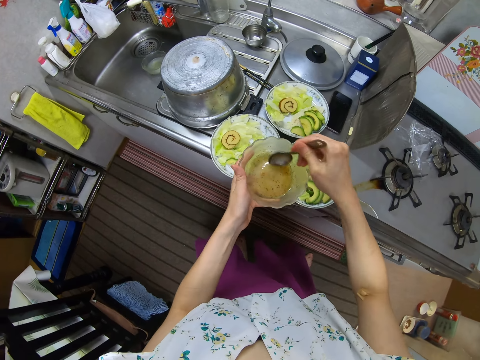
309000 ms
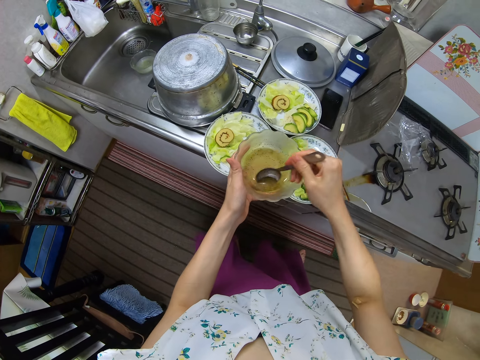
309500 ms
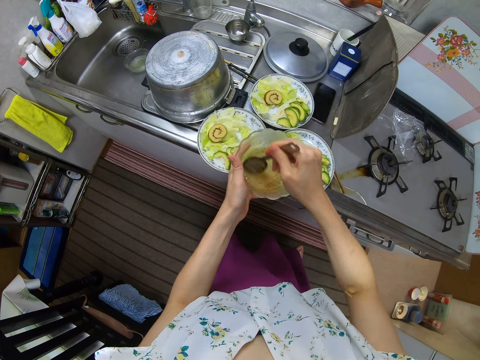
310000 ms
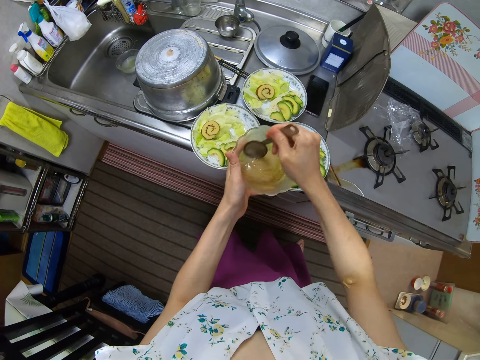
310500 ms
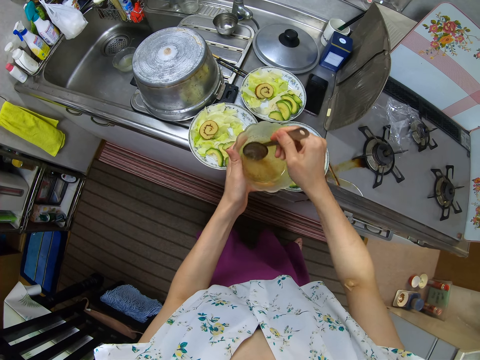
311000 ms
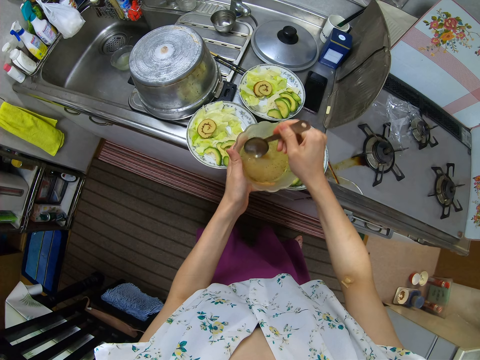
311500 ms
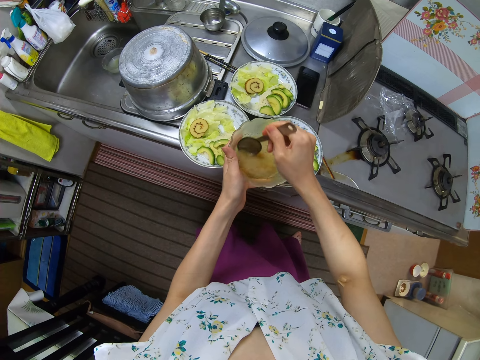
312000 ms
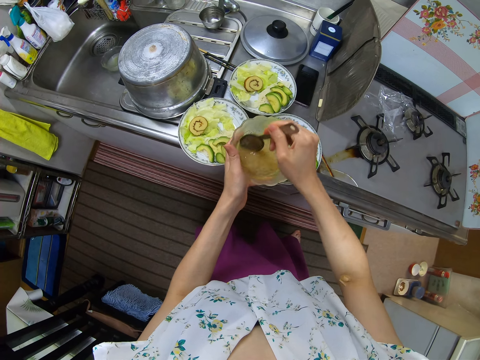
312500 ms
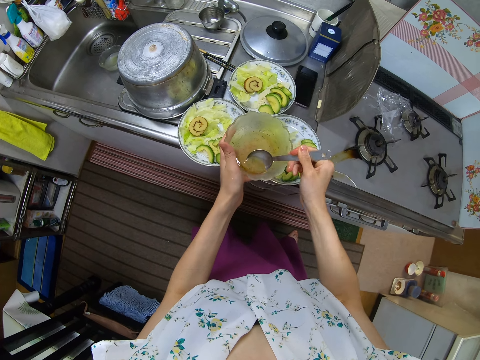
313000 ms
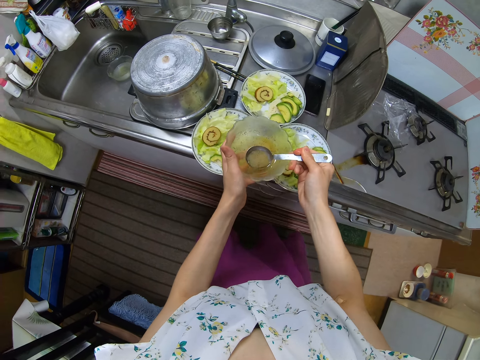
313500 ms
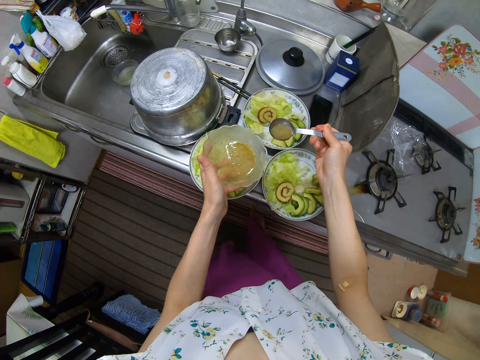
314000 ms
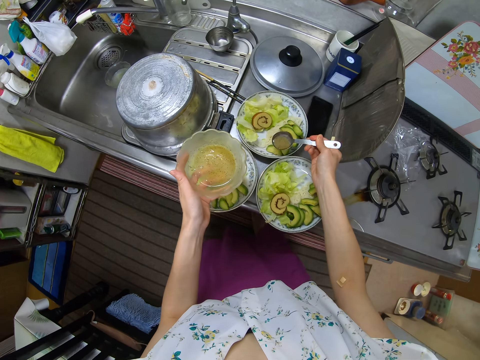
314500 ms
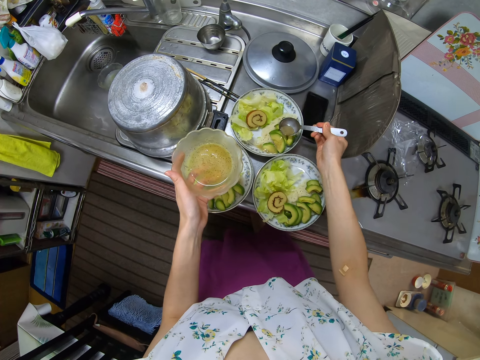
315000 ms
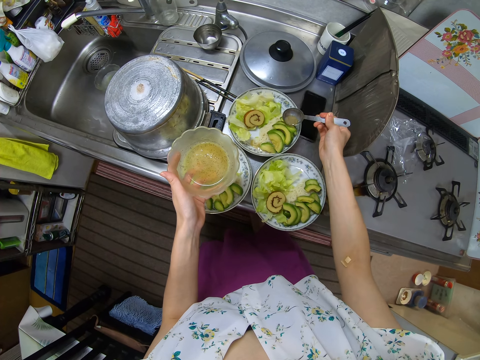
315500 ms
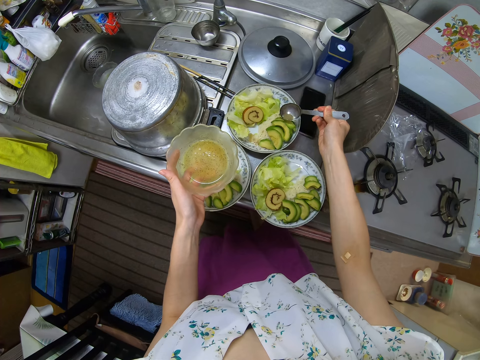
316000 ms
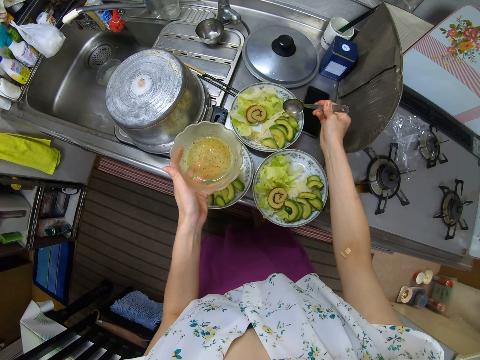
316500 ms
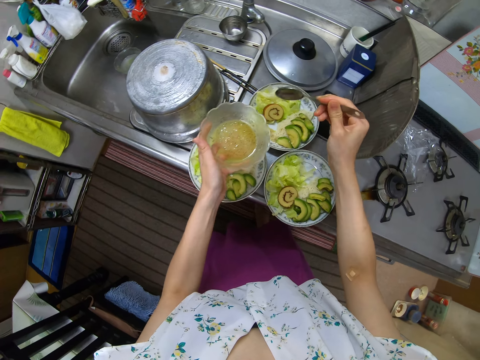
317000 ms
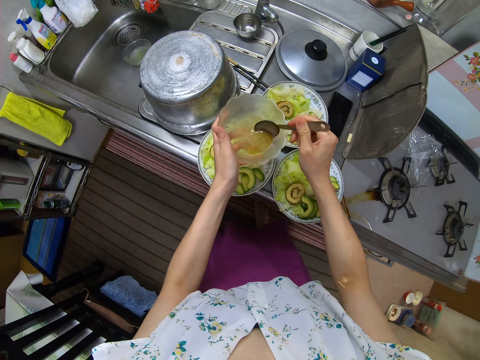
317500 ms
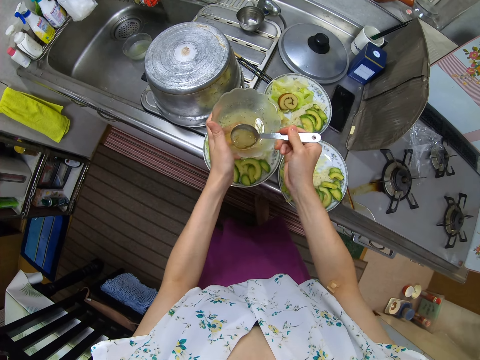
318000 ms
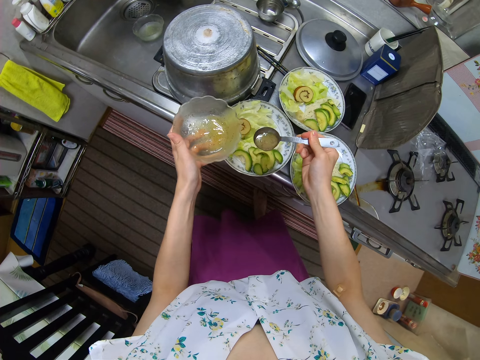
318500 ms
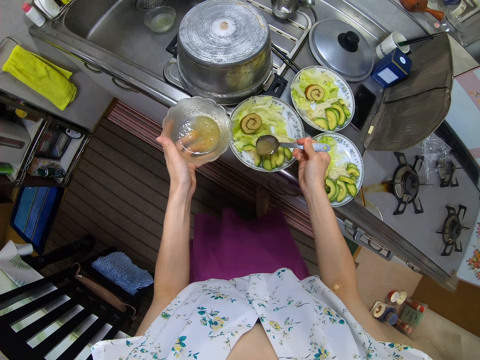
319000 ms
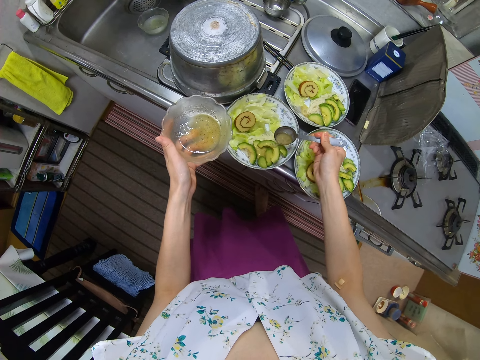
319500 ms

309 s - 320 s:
The camera wearer stirs the egg in the plate with a spoon. They scoop something. They pour the egg in the plate into the plates on the cabinet with the spoon. They scoop something. They pour something on the plate.

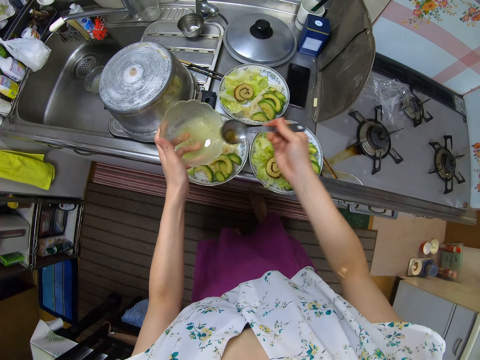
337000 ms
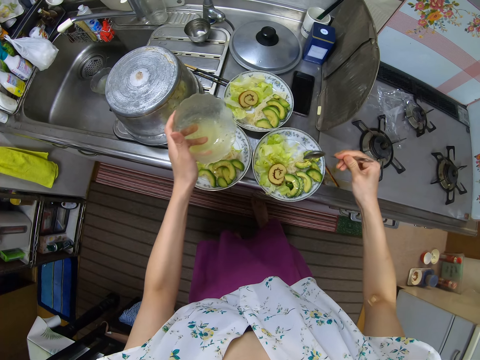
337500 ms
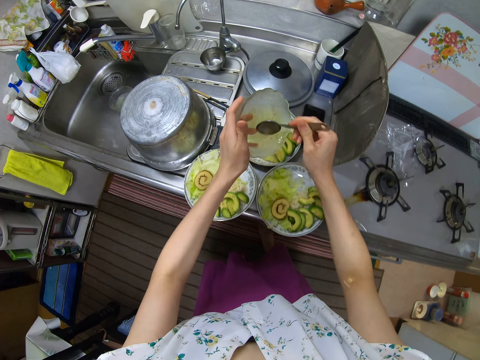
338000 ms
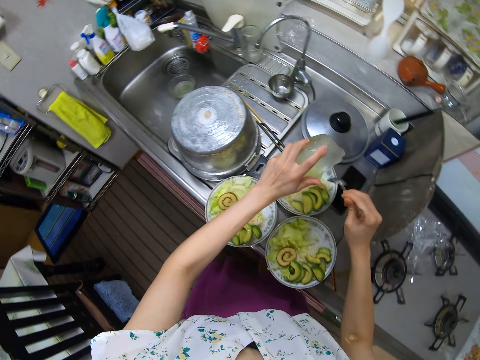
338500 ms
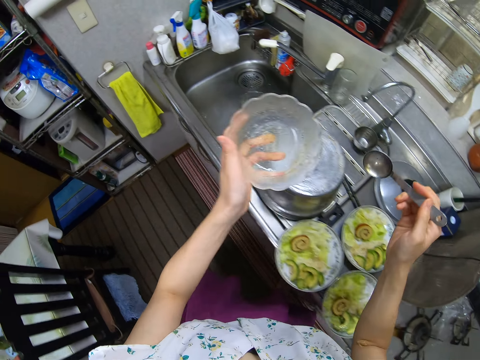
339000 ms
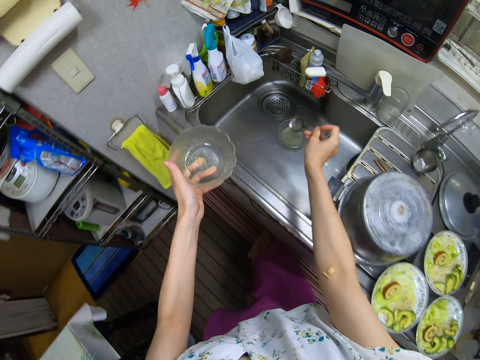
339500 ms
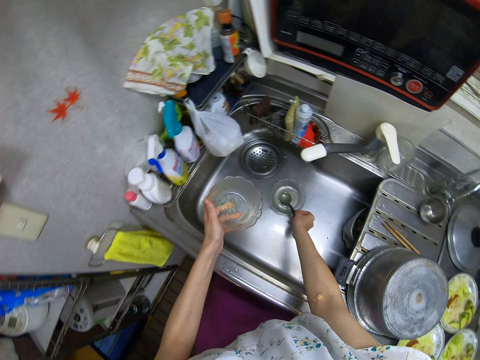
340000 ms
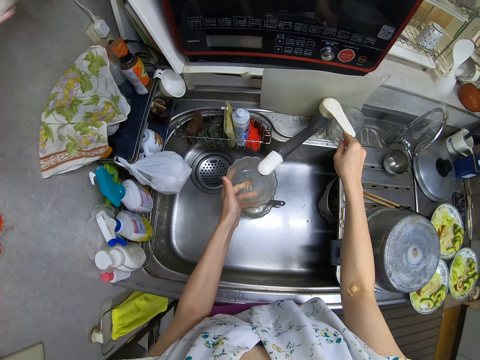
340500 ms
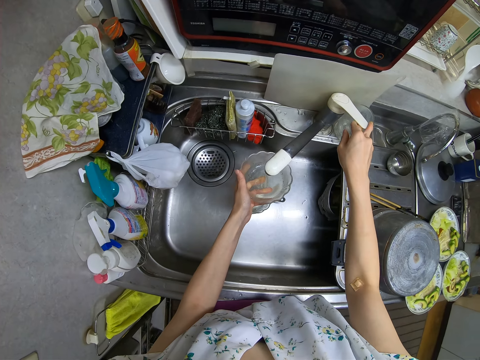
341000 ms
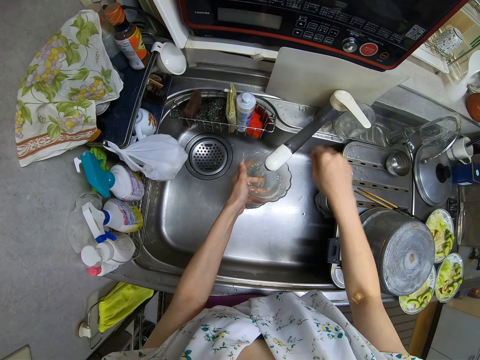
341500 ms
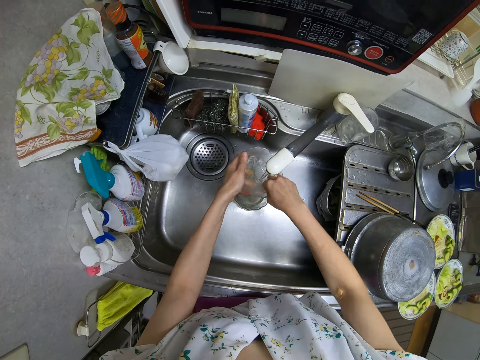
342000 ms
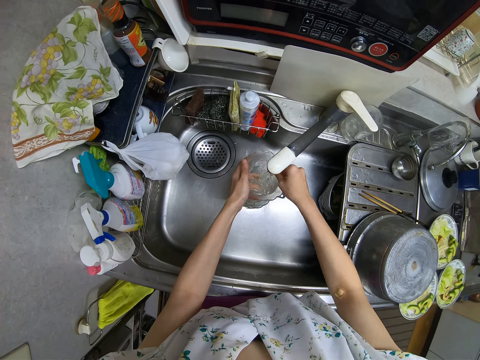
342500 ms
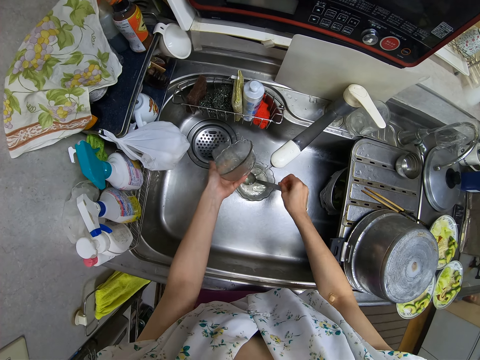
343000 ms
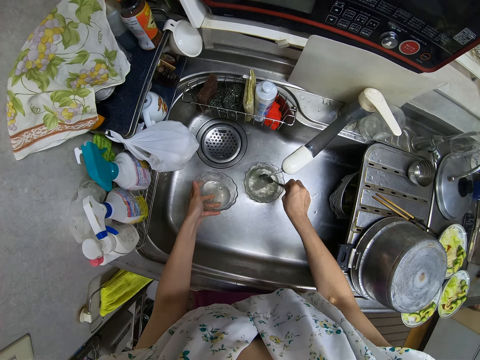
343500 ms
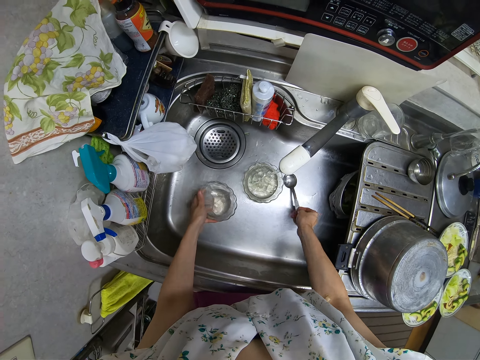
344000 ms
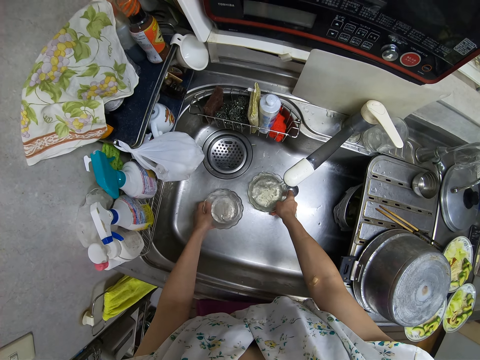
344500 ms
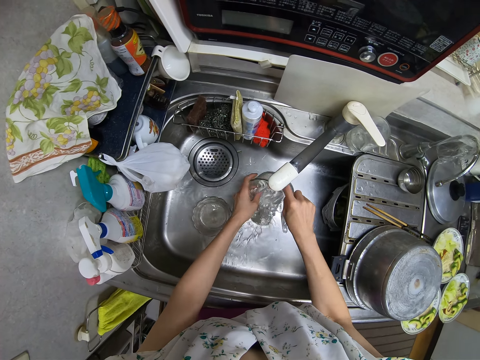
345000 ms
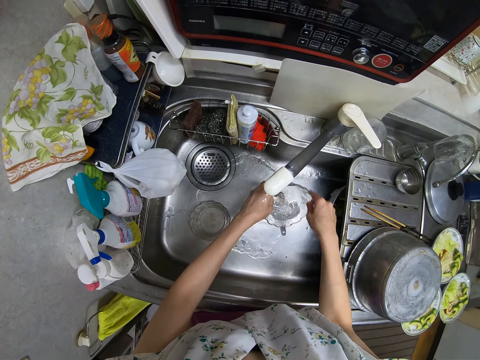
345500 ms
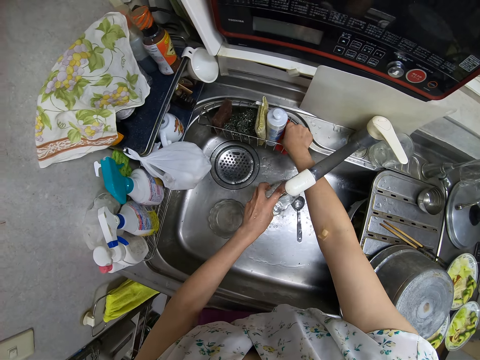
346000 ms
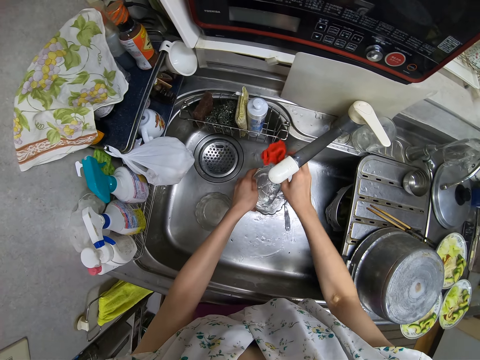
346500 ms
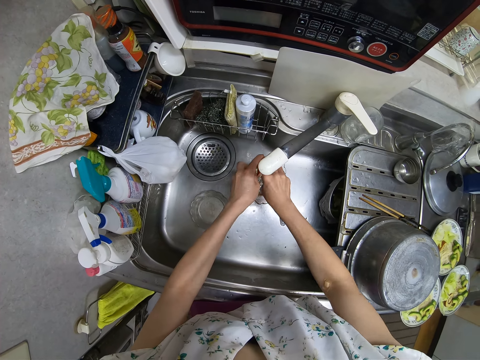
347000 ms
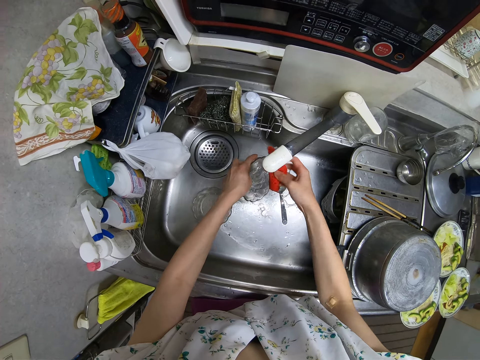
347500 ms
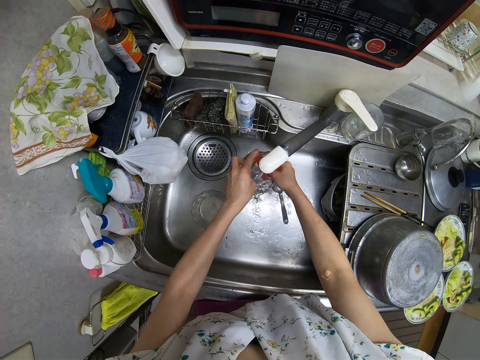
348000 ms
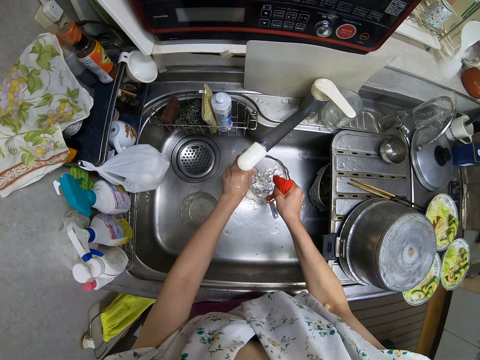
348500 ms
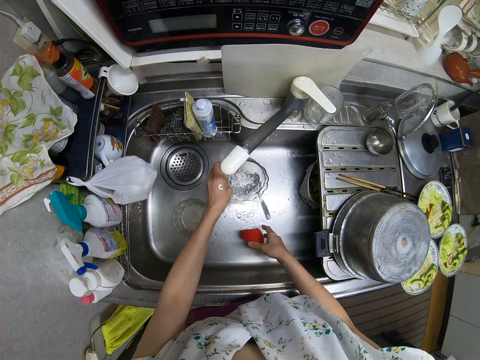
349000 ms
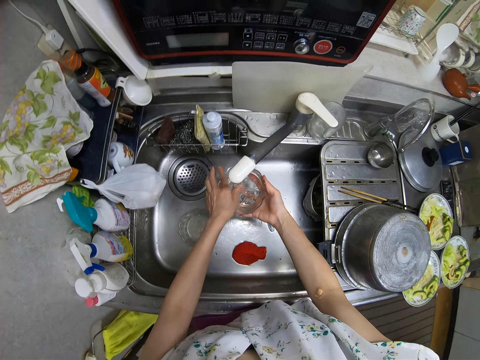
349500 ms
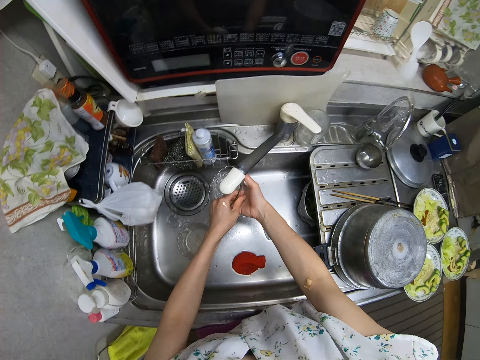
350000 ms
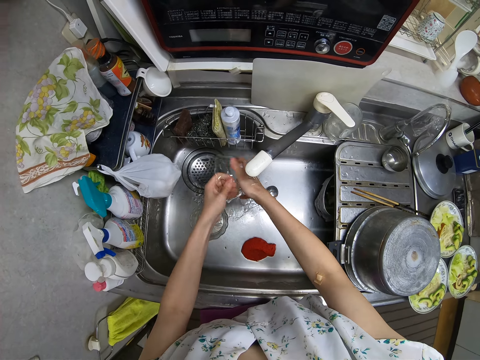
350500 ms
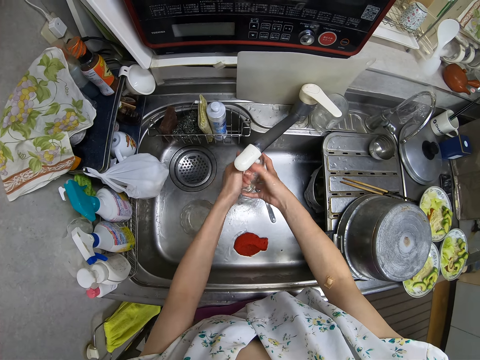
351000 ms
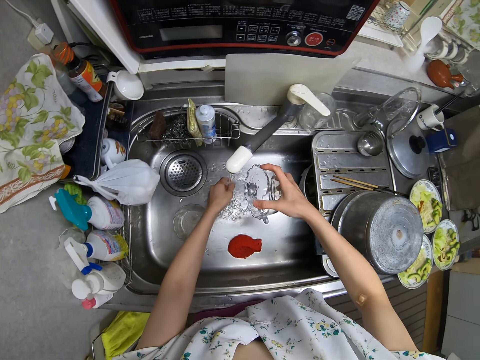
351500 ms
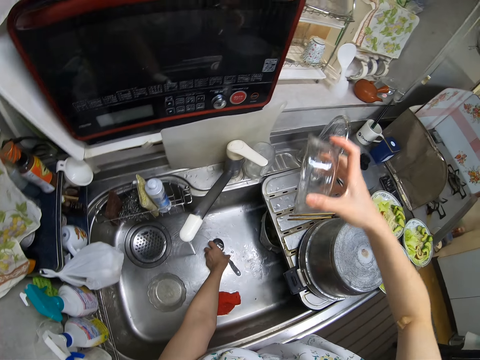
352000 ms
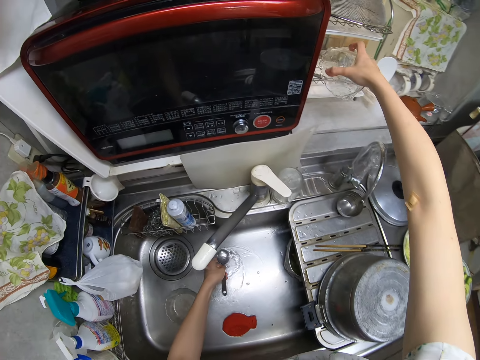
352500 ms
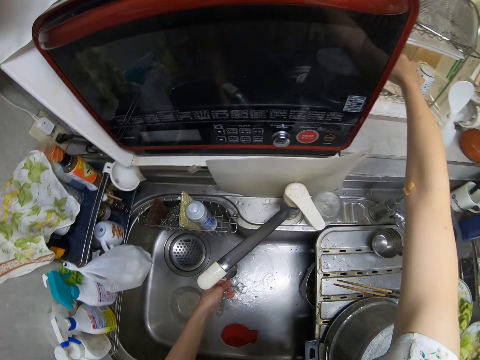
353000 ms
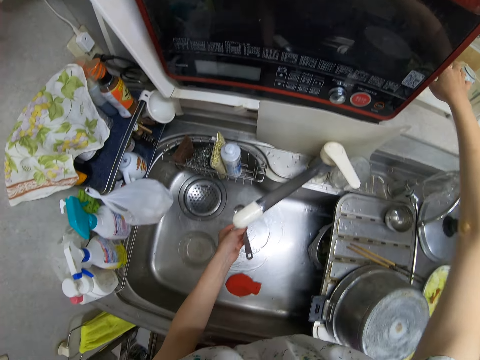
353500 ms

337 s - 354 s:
The camera wearer pours something on the plate. She drops the spoon in the sink. She opens the tap. She rinses the plate in the sink and pours the water in the plate into the sink. She picks up the spoon, moves the spoon in the sink and puts the spoon down. She picks up the plate in the sink with both hands. She picks up a foam on the sink with her right hand. She washes the plate with the foam in the sink. She drops the foam in the sink. She rinses the plate in the sink. She picks up the spoon on the sink with her left hand. She puts the plate on the dish rack.
